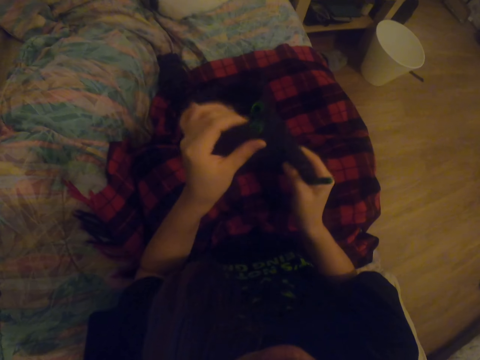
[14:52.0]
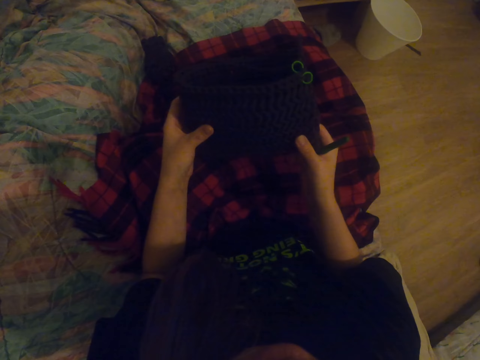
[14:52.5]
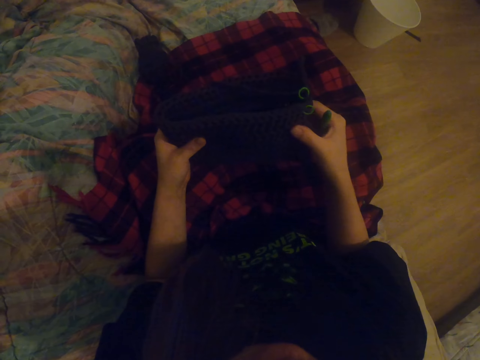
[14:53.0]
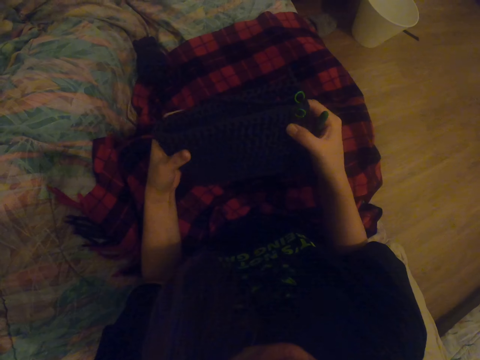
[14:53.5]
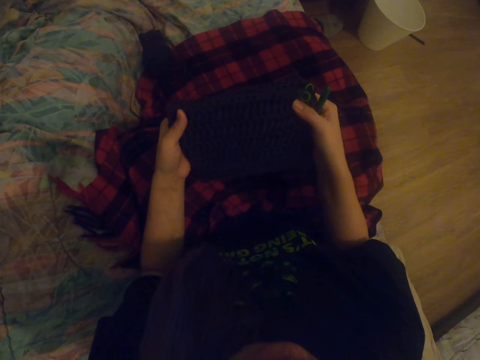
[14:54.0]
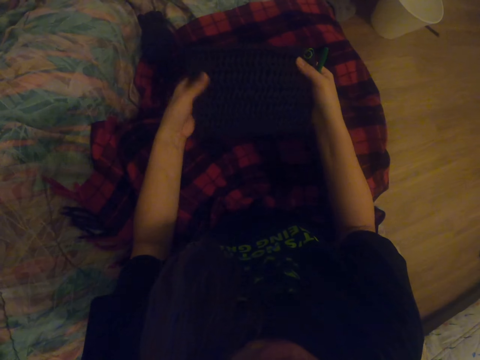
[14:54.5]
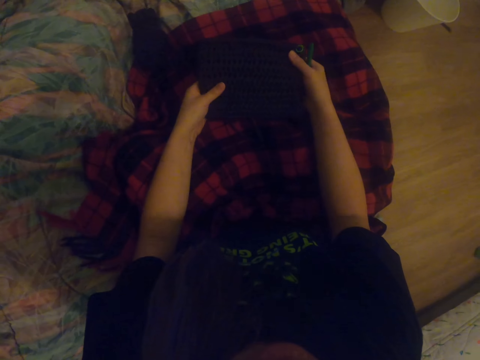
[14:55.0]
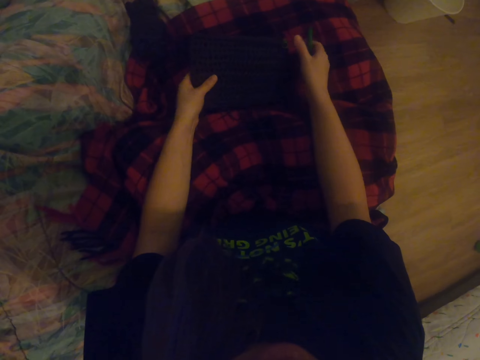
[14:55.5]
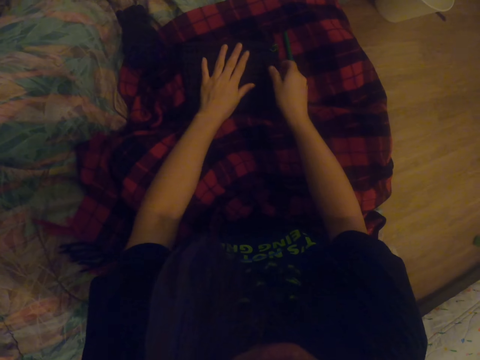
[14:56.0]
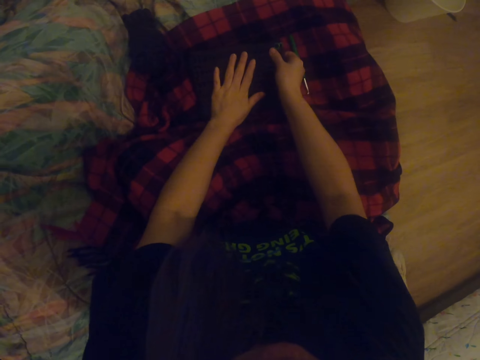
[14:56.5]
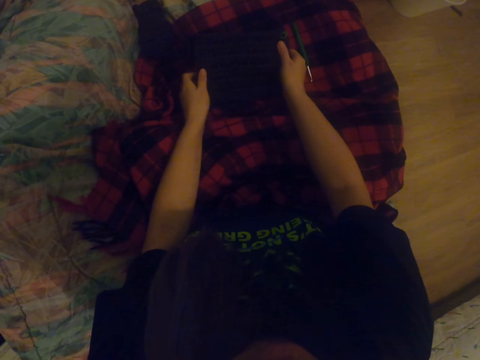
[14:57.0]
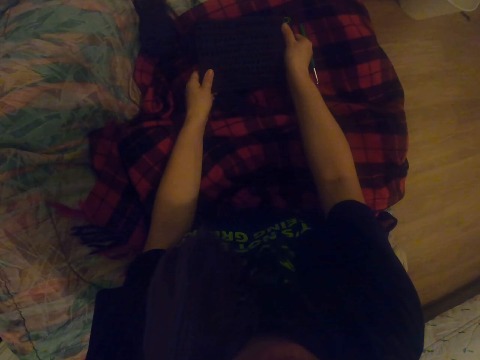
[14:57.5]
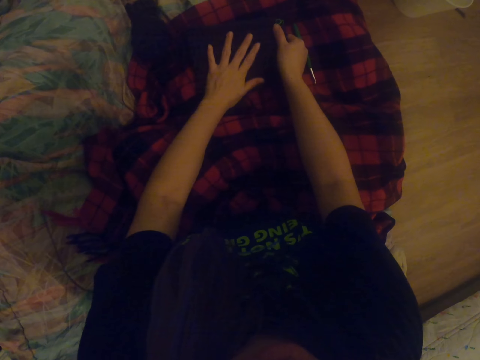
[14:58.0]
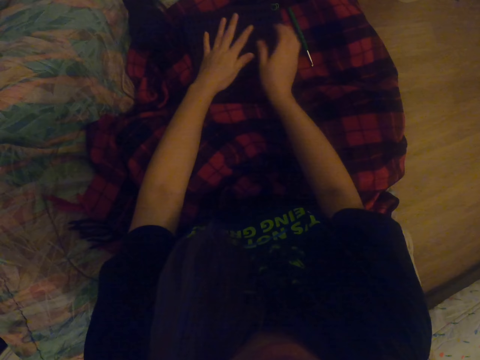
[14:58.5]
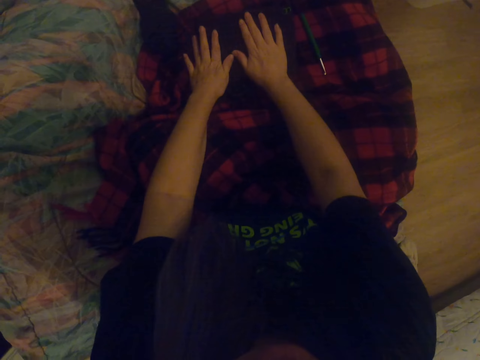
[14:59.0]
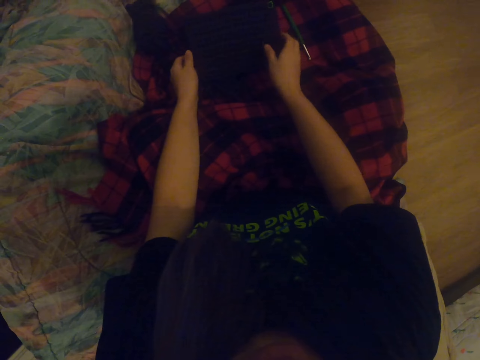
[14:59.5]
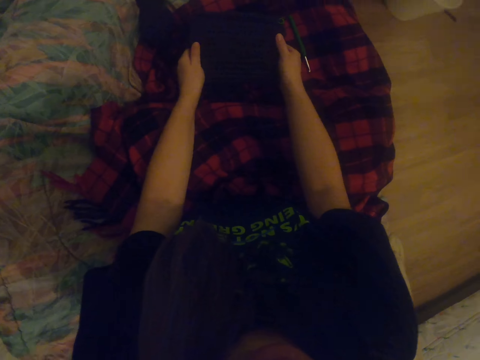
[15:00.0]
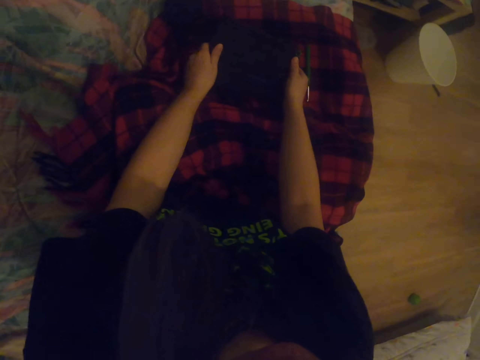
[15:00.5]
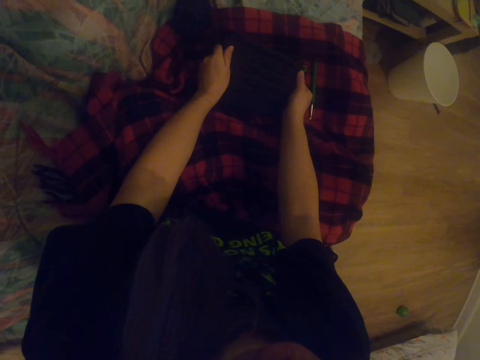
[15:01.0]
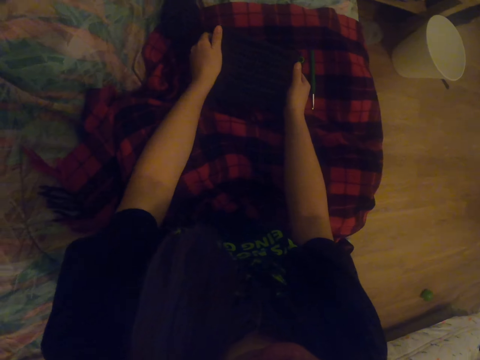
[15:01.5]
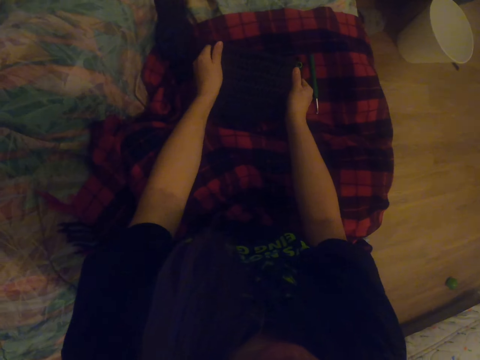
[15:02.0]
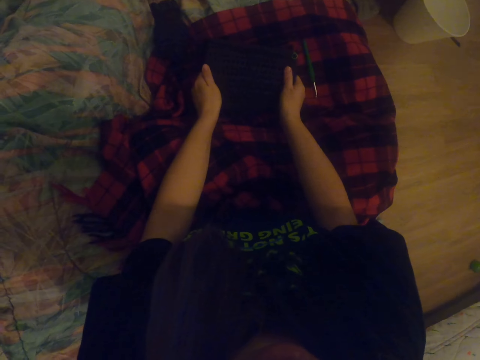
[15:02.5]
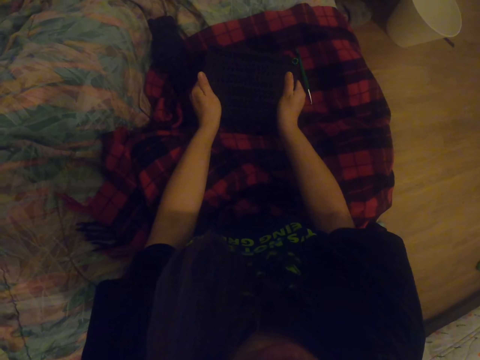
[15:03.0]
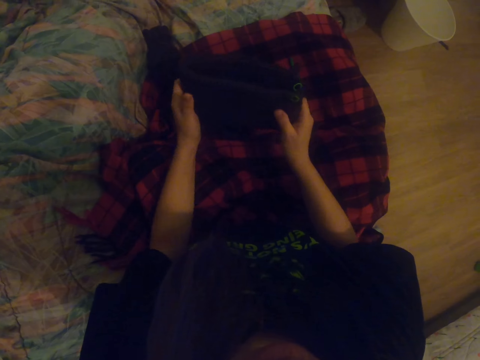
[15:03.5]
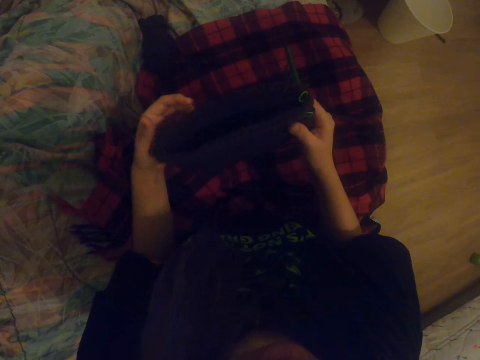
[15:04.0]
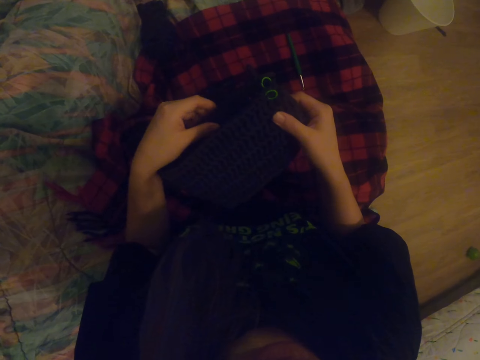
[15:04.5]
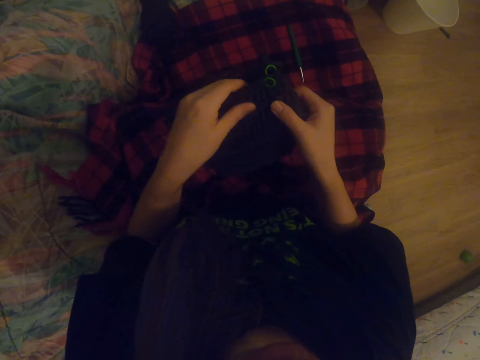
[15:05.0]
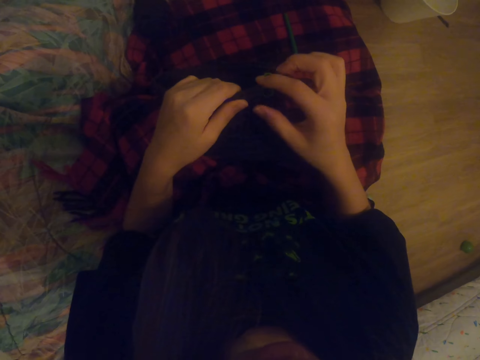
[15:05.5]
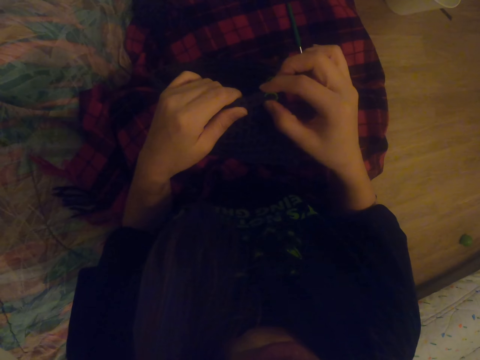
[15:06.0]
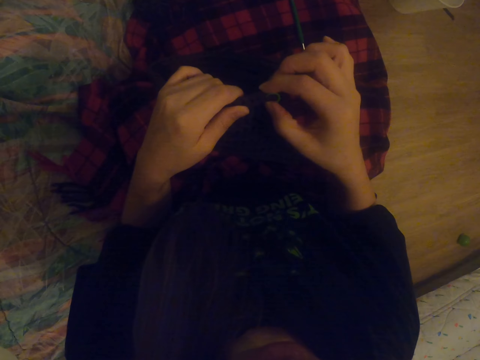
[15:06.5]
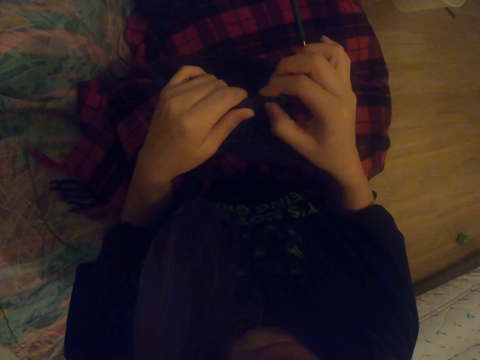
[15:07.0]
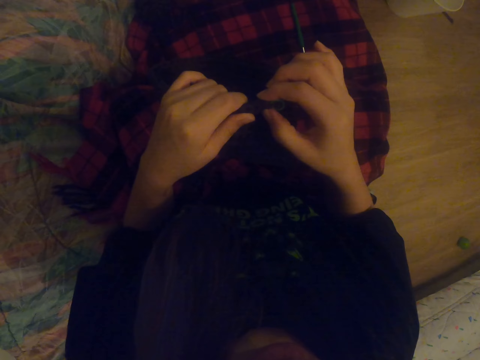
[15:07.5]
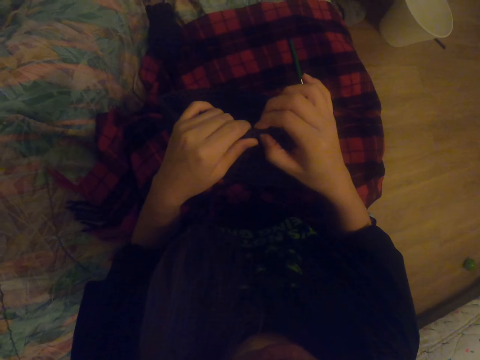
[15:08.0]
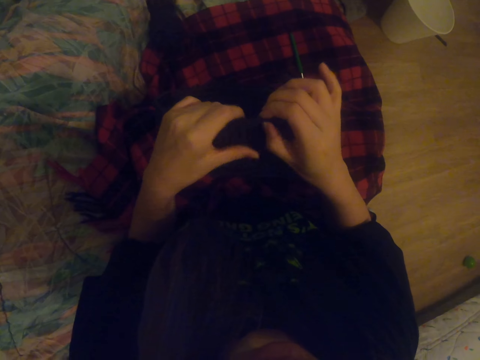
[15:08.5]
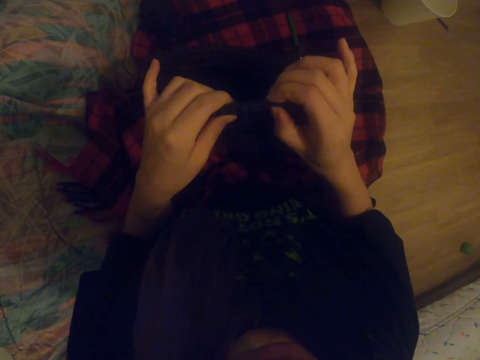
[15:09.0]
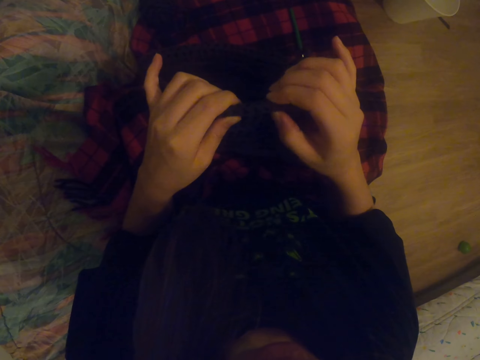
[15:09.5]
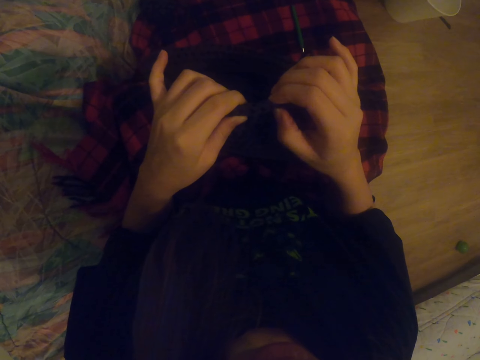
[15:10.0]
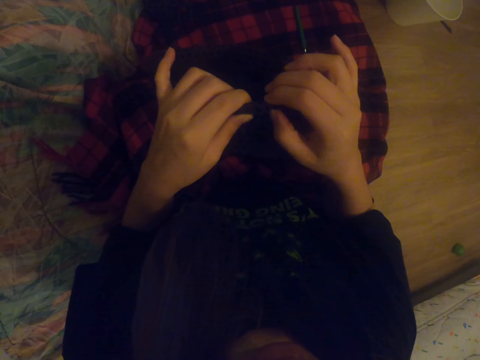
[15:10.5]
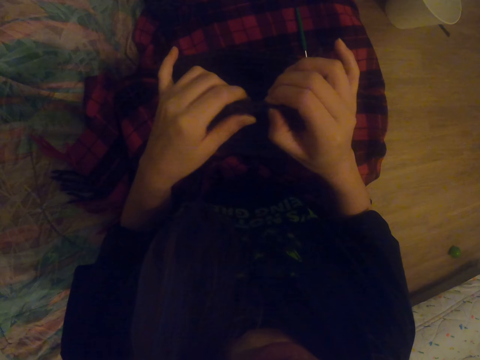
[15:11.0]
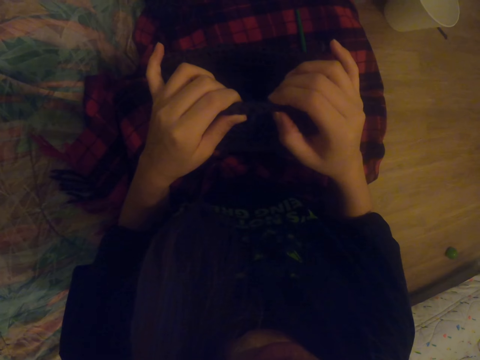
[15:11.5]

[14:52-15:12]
The camera wearer aligns the fabric. They check the bag, put down the bag and pull the bag. They check the bag all round.

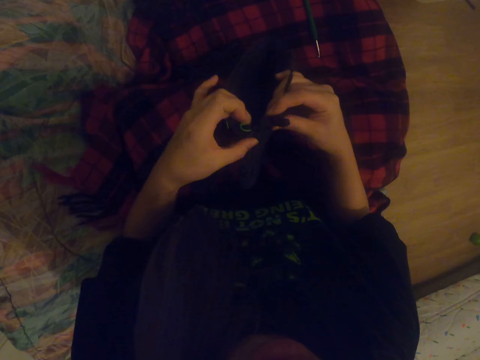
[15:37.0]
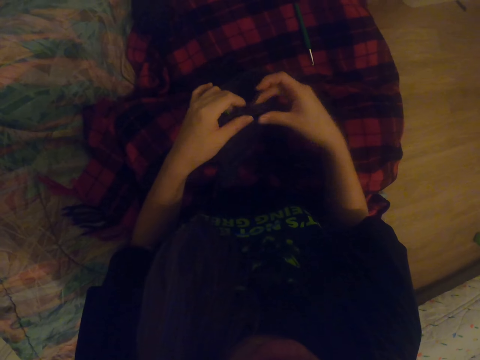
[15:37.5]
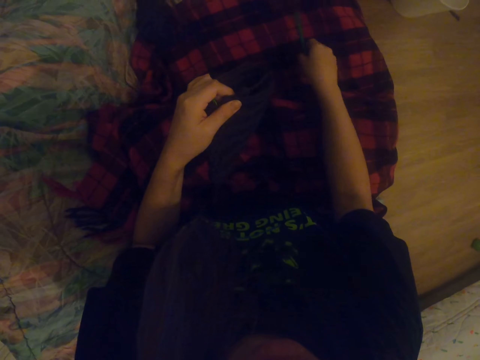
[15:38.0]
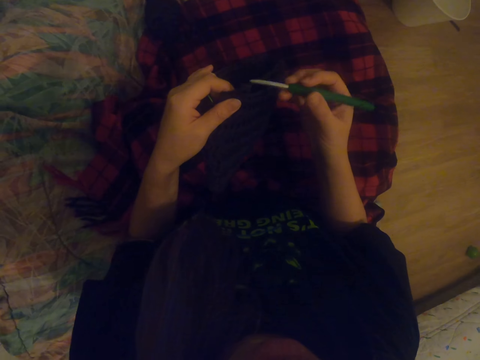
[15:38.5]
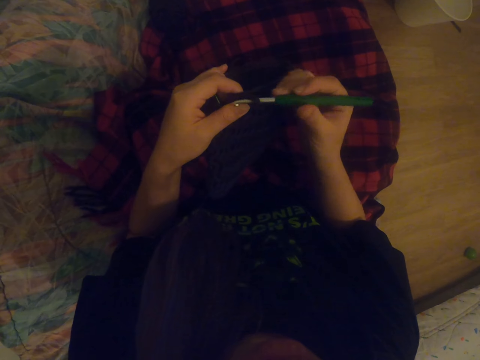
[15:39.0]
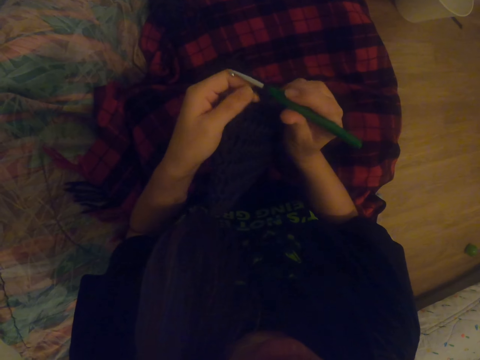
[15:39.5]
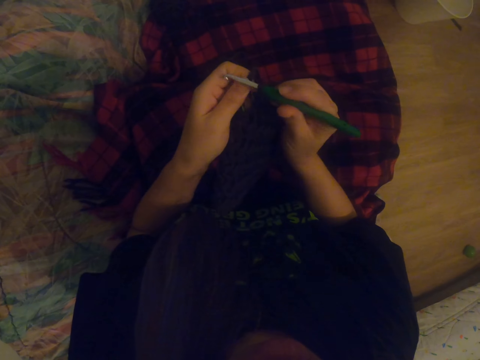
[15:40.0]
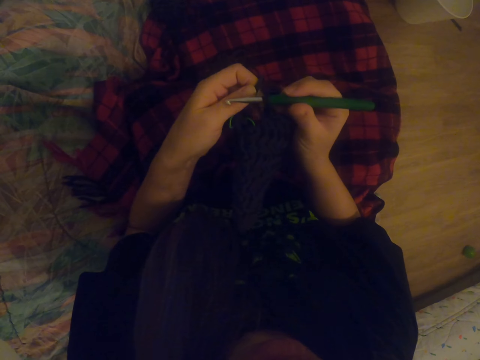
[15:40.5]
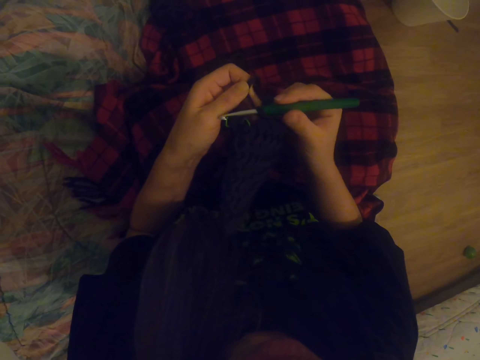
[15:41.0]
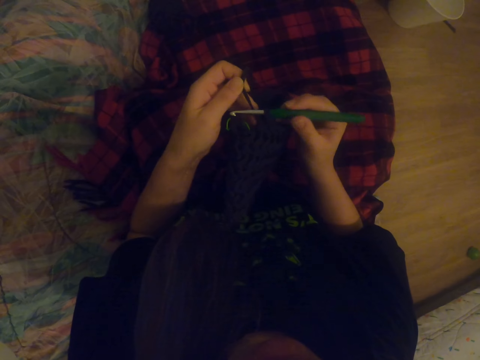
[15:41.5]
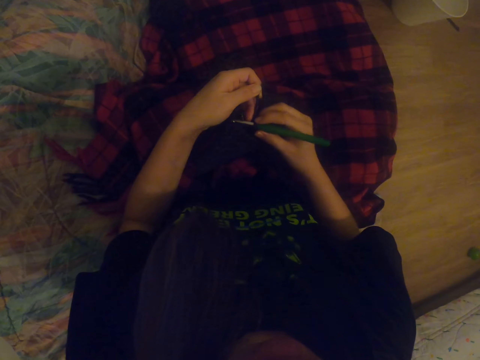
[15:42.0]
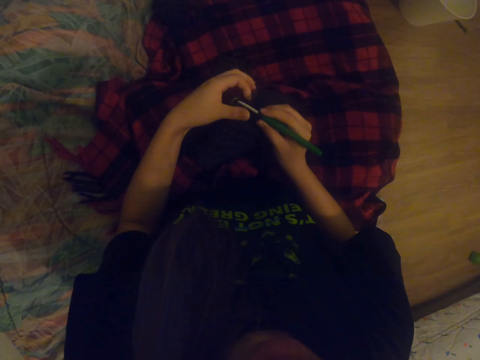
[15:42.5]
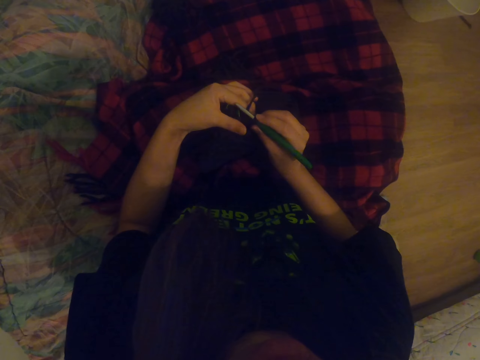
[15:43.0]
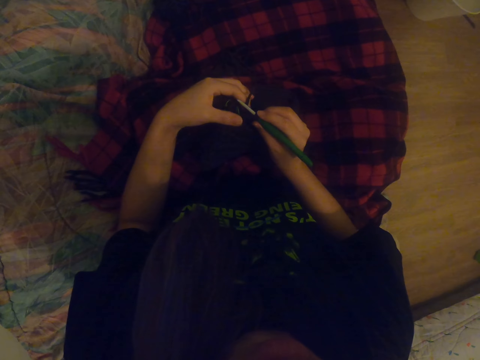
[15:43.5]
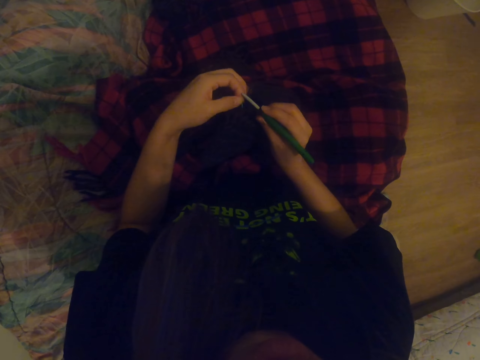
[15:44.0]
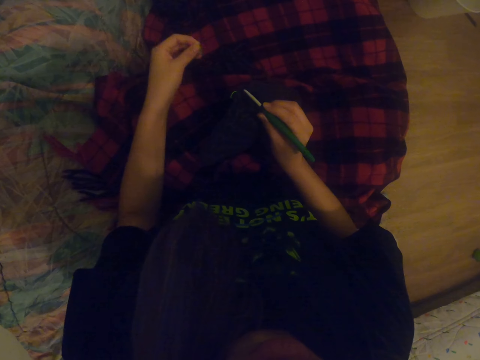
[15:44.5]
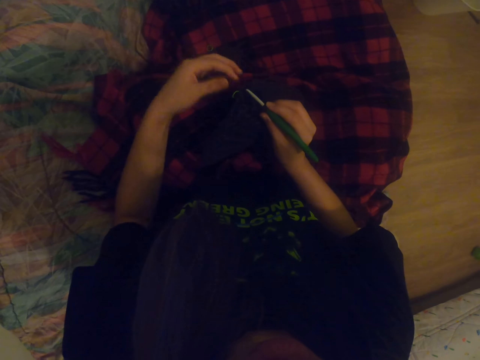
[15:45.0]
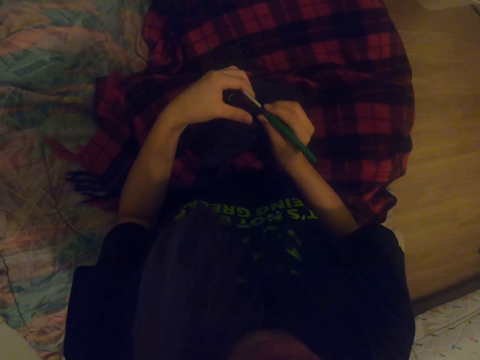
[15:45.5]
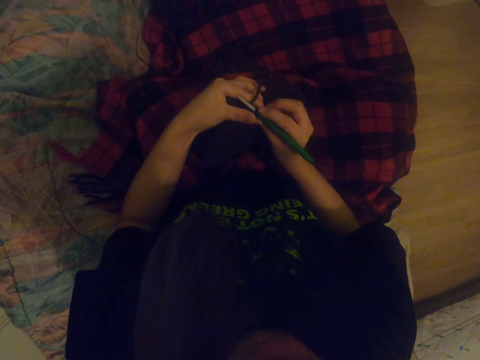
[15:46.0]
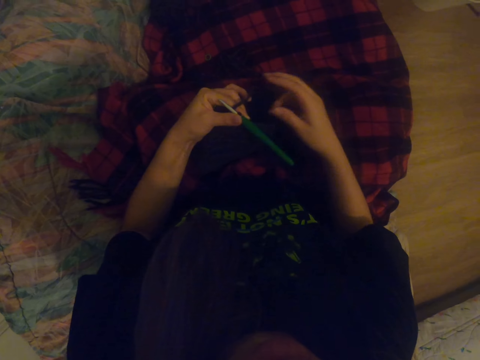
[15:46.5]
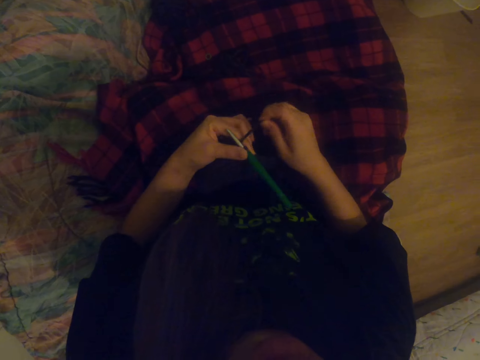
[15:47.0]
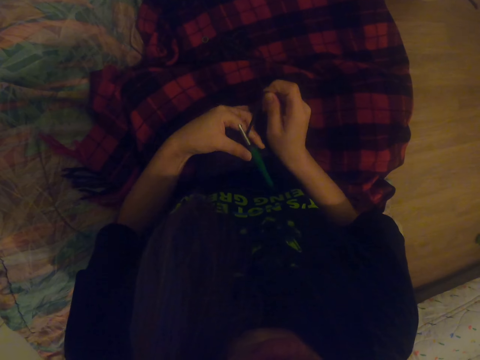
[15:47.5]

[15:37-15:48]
The camera wearer picks up the crochet hook or threader. They sew the bag. They align the thread.
